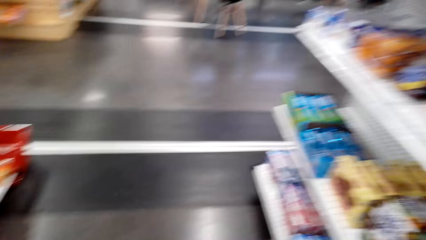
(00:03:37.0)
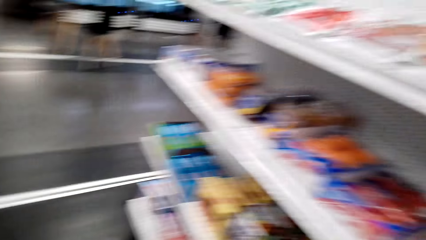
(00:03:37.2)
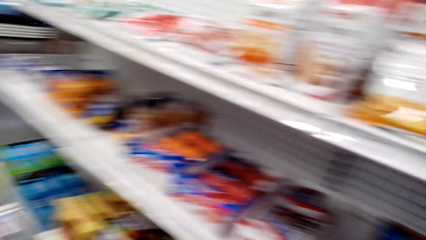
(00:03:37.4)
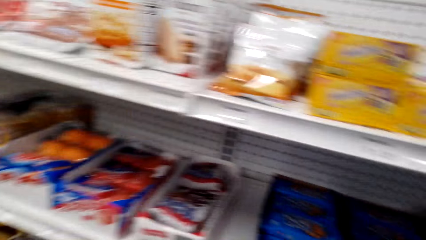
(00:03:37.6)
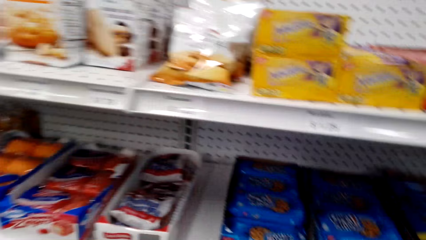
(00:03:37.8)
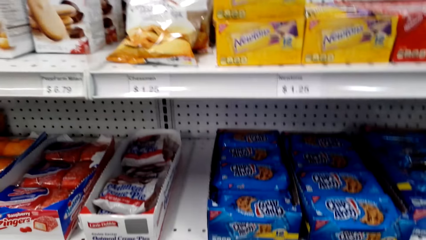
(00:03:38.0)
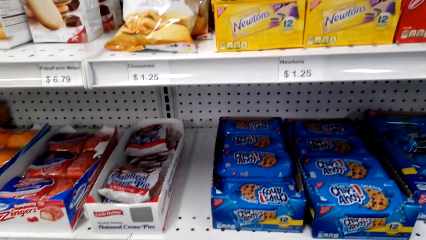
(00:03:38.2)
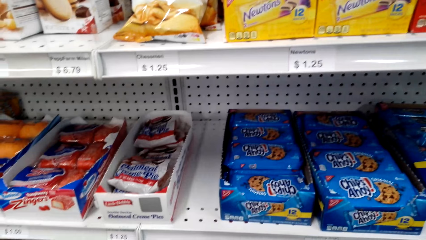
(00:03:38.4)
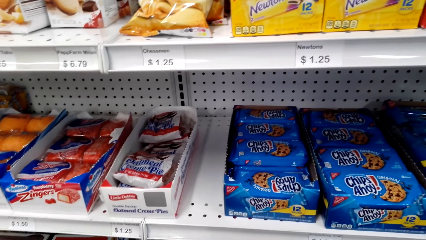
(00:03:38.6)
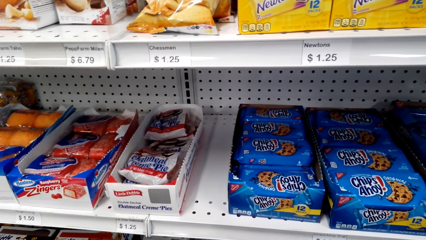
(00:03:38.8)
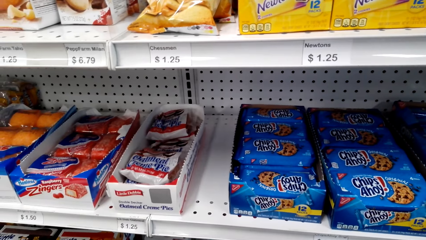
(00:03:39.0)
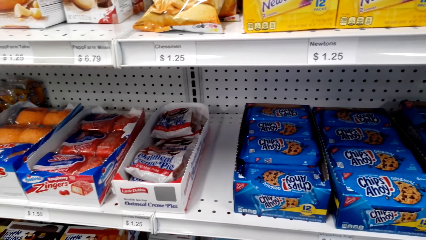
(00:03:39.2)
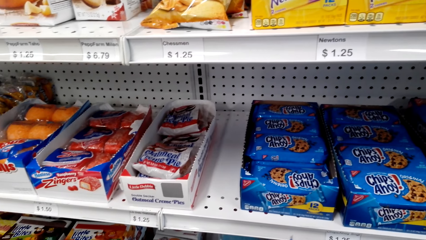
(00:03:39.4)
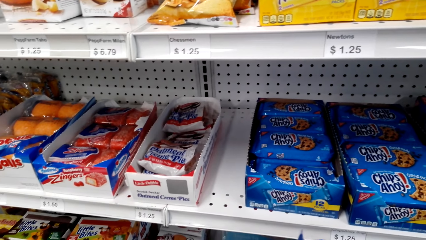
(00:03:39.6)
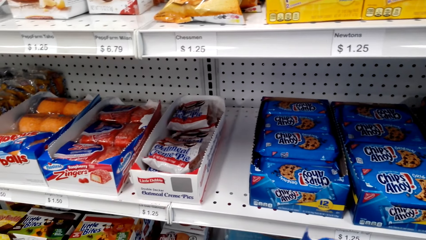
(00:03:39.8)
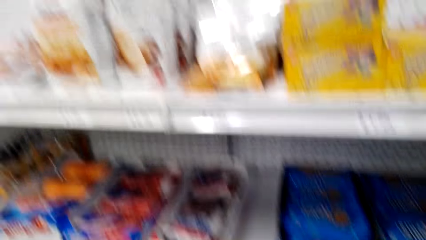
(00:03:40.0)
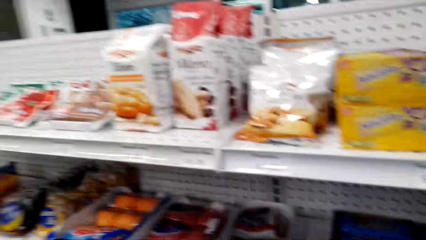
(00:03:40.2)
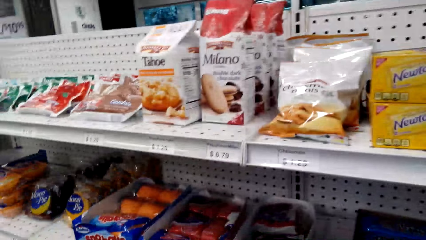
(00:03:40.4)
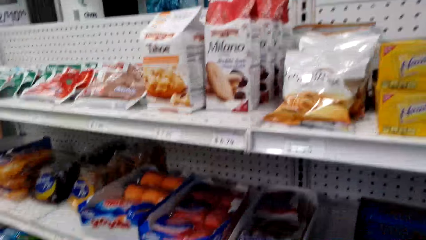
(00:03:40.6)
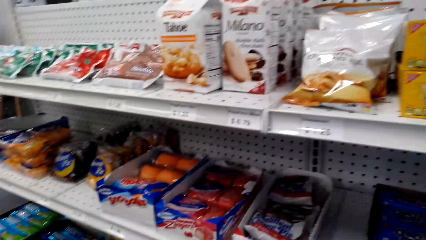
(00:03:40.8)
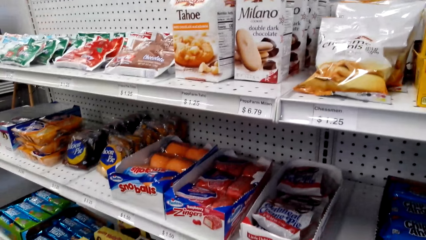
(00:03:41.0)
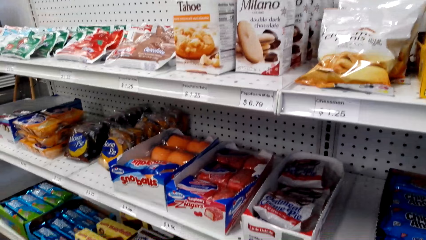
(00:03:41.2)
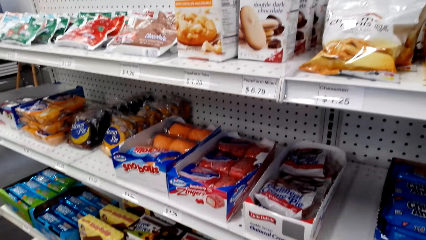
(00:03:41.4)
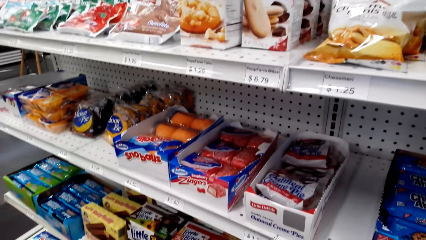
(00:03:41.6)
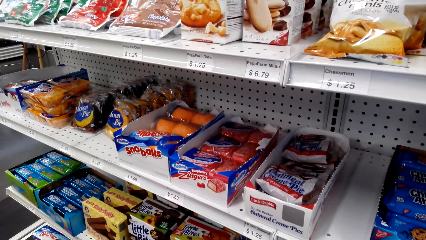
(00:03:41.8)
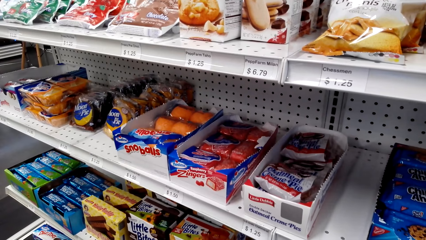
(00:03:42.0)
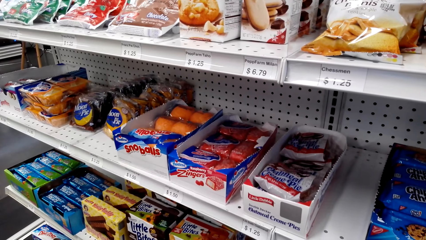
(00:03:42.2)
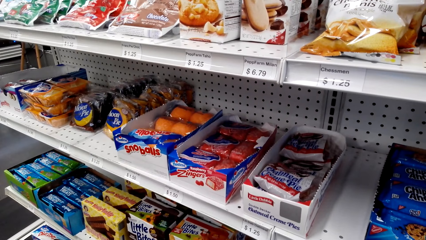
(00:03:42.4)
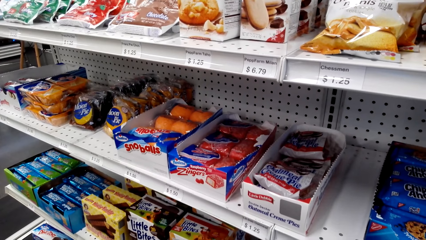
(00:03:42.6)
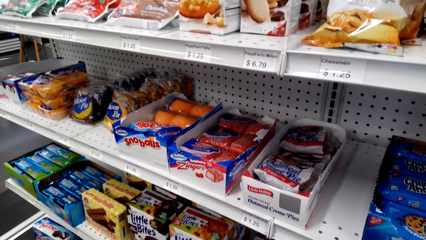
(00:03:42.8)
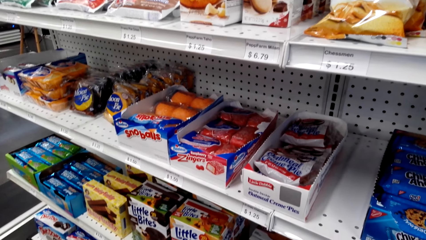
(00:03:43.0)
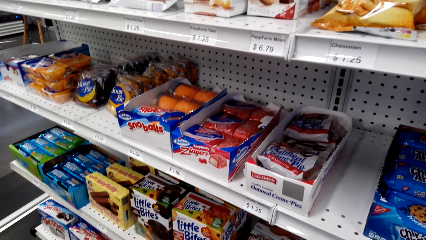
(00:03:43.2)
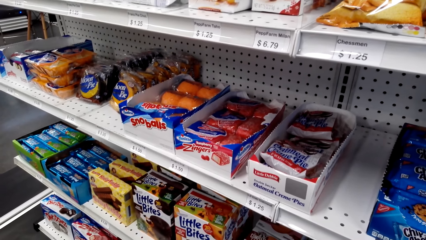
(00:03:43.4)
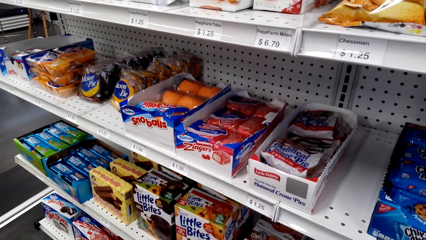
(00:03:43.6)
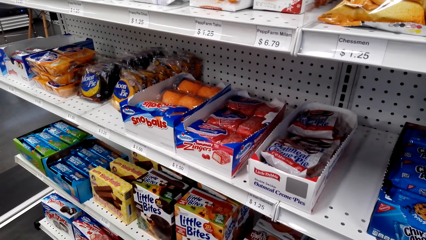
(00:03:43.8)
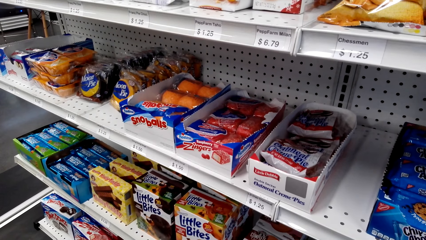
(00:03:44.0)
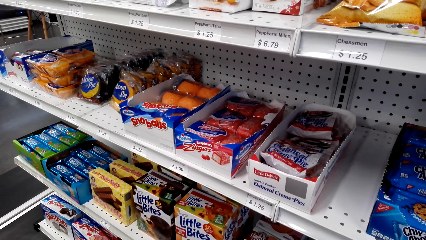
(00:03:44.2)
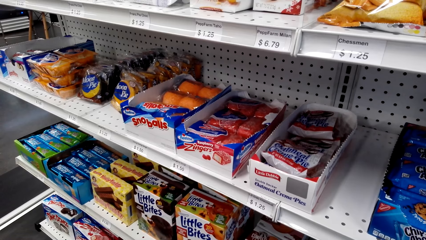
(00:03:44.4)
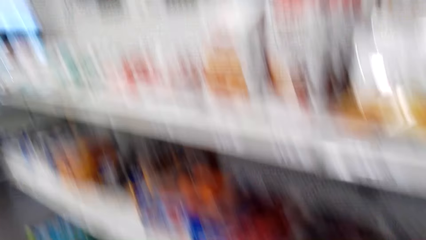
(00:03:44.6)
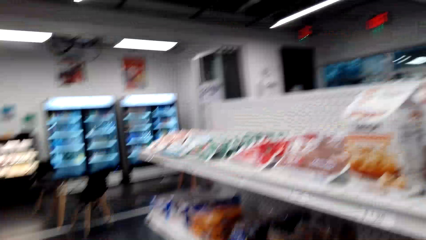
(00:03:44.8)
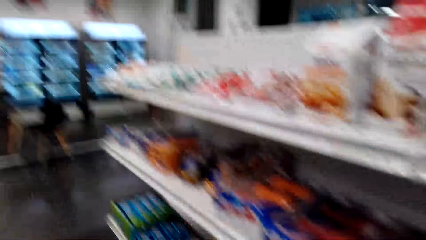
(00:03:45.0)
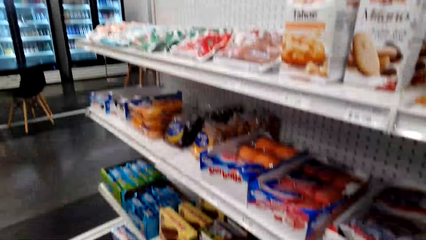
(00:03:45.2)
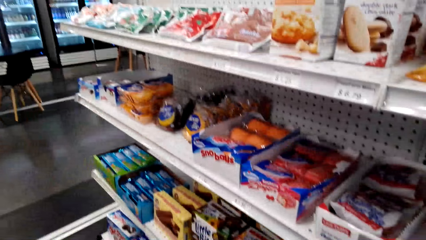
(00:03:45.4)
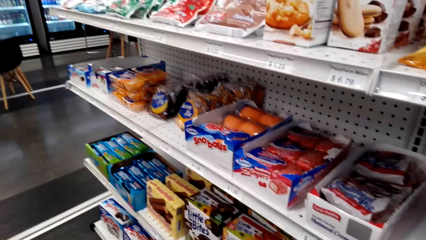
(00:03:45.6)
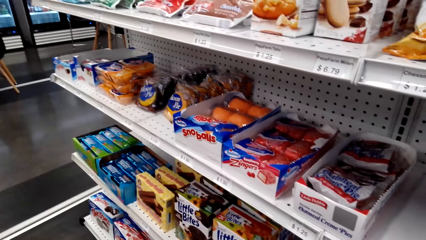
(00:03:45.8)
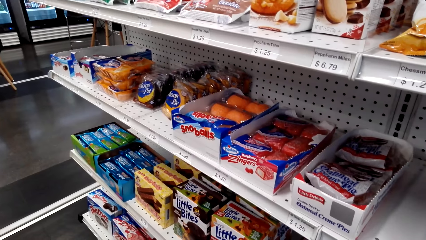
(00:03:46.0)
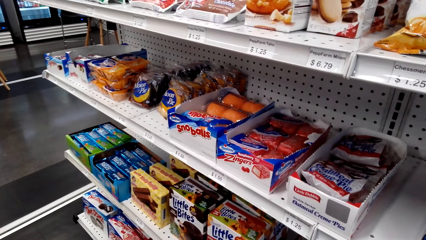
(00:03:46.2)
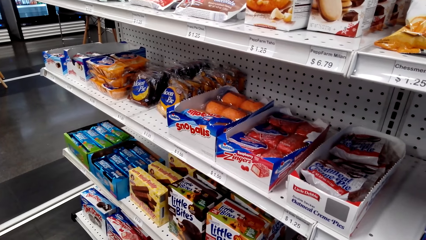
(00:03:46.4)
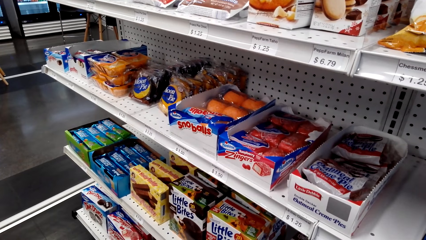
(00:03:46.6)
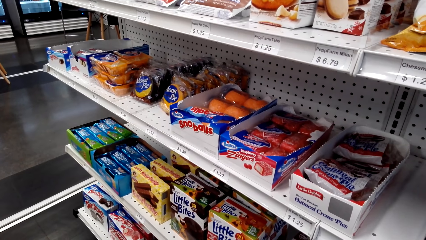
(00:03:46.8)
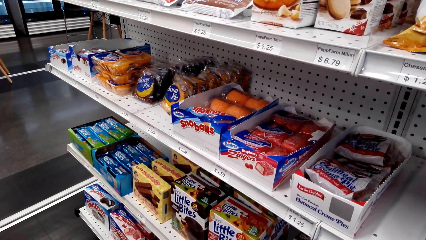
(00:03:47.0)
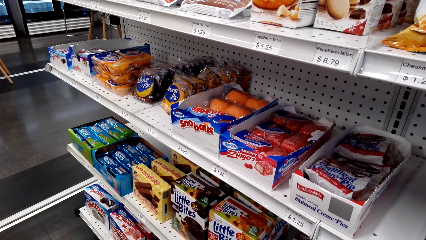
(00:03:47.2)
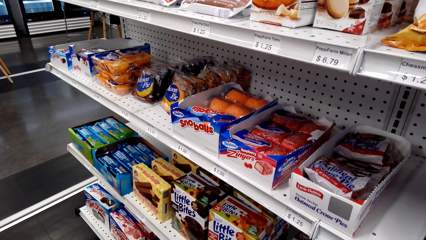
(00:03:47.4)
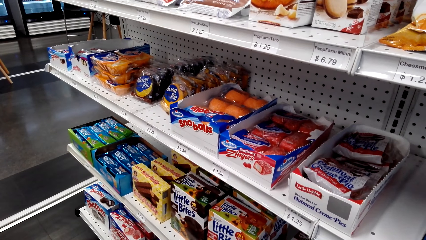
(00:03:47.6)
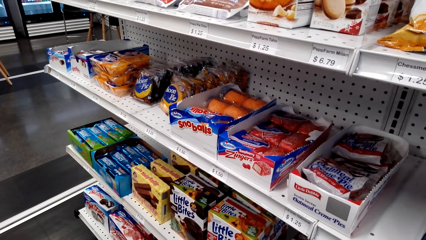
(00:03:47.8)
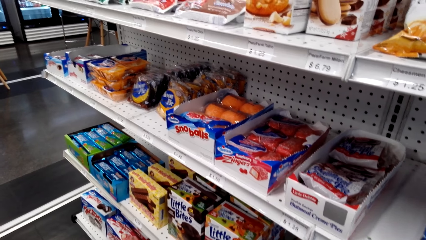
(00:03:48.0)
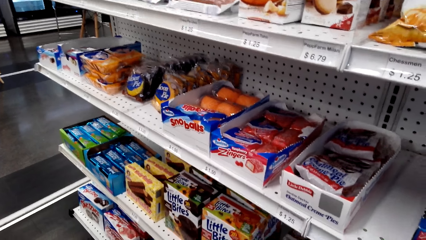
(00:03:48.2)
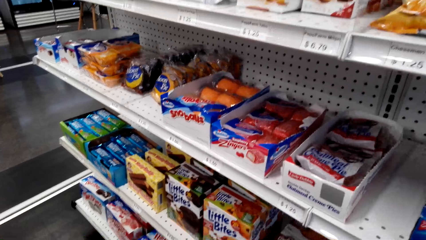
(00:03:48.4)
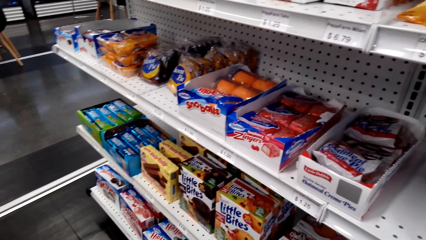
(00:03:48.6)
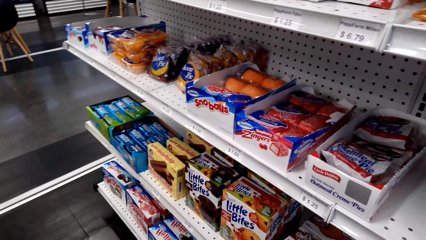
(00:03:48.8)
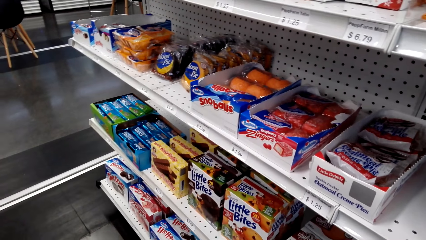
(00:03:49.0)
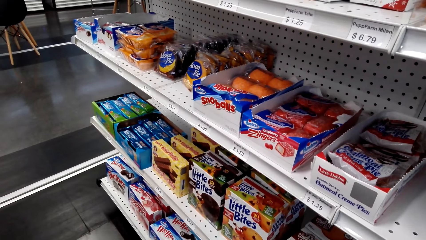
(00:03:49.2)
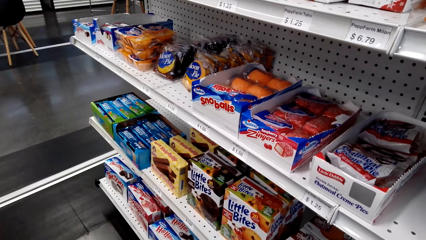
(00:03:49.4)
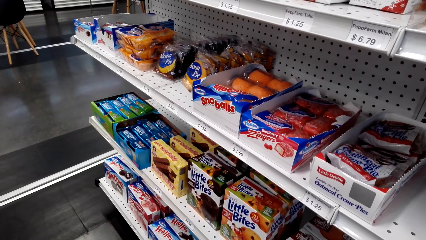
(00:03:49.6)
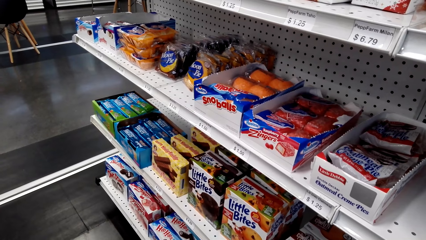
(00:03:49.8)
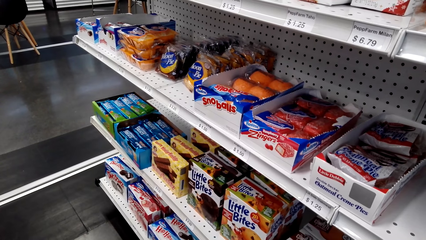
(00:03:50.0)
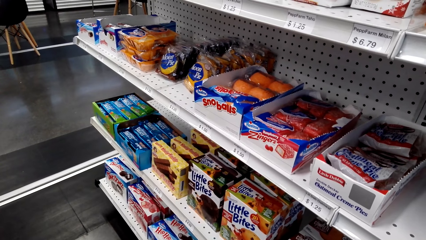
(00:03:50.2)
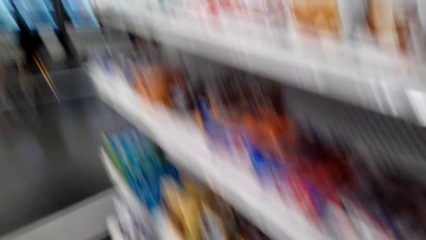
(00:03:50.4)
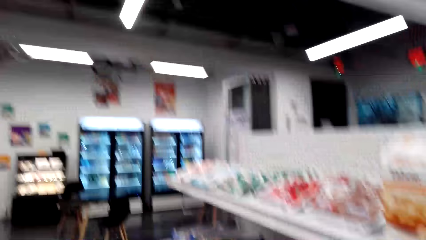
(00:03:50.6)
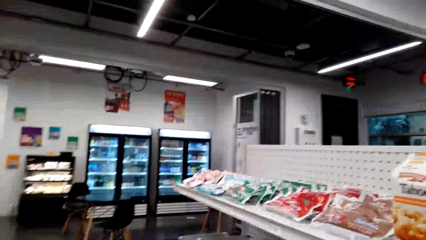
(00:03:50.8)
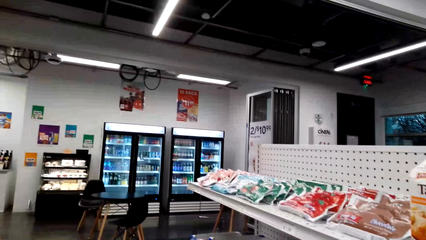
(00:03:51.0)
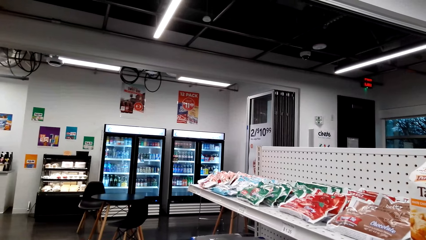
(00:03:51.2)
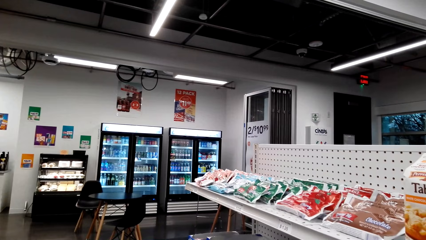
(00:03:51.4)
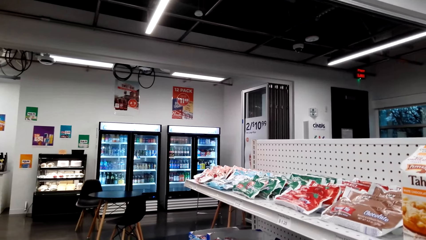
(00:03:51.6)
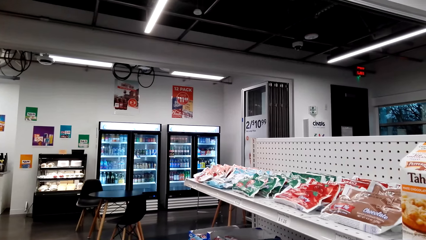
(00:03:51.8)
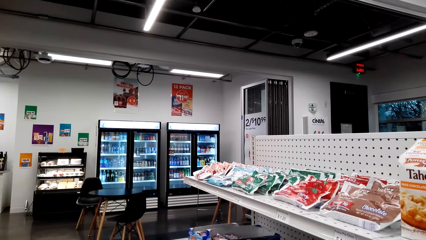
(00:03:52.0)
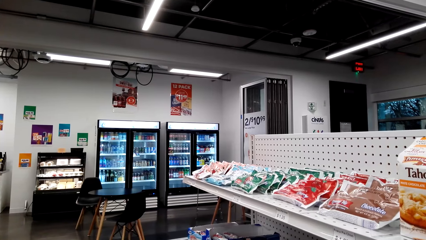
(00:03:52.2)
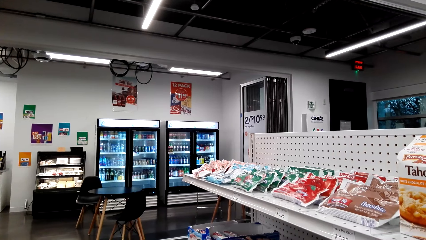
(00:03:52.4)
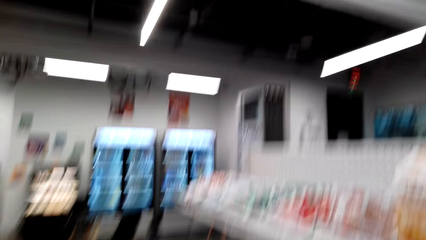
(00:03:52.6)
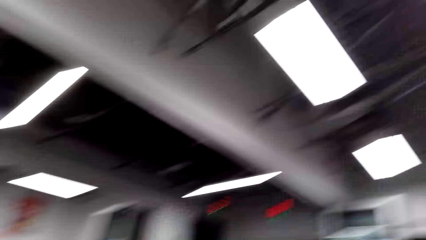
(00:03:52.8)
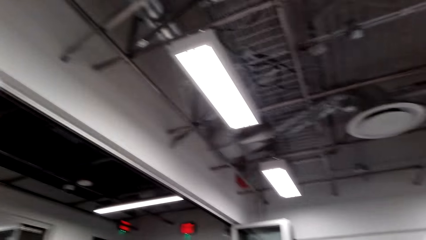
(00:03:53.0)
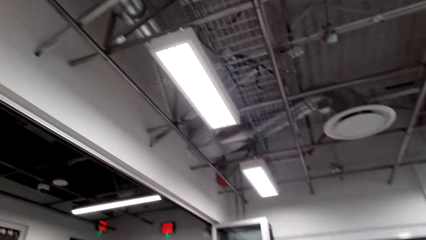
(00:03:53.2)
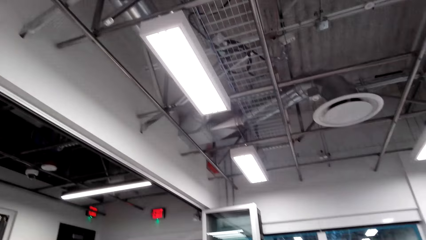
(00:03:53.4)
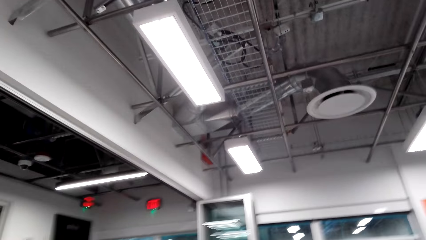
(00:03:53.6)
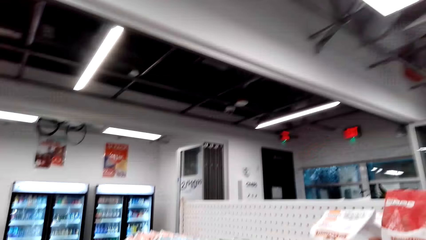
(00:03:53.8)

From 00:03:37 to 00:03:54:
The woman observes the products on the shelf.
